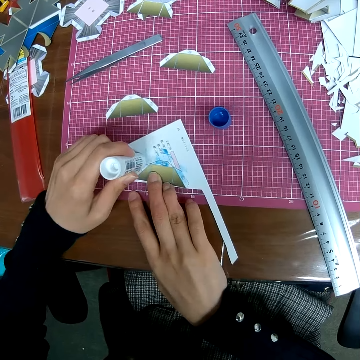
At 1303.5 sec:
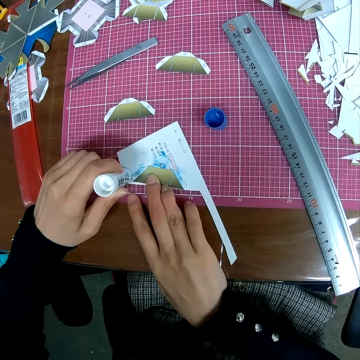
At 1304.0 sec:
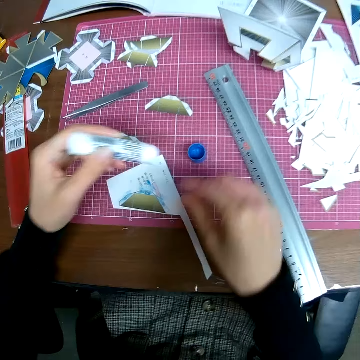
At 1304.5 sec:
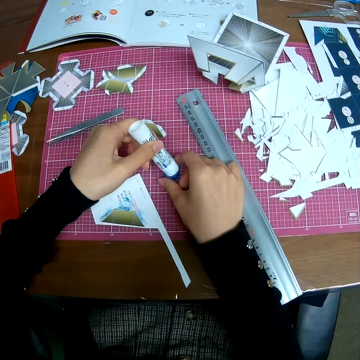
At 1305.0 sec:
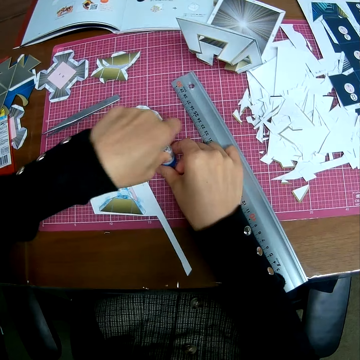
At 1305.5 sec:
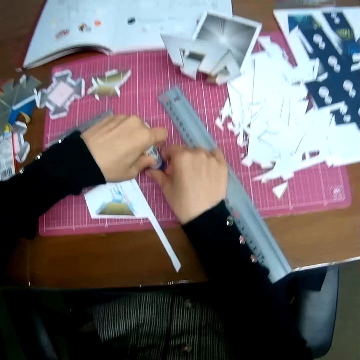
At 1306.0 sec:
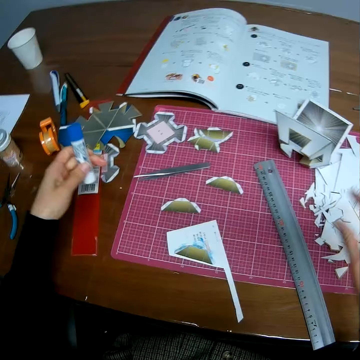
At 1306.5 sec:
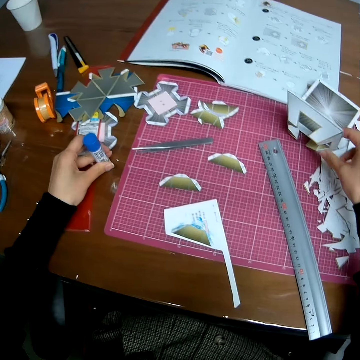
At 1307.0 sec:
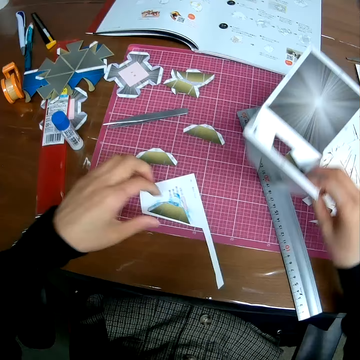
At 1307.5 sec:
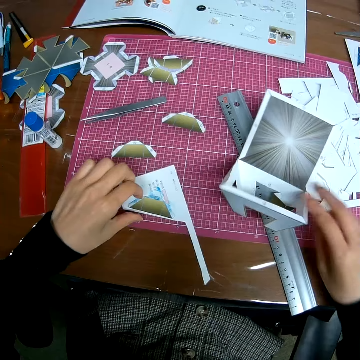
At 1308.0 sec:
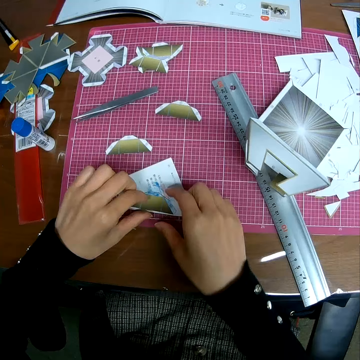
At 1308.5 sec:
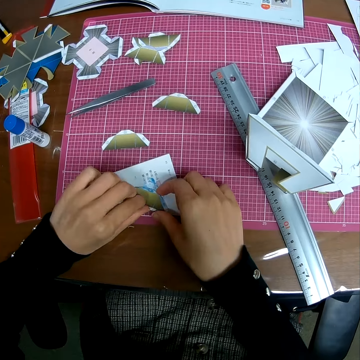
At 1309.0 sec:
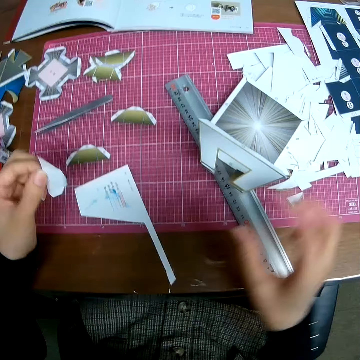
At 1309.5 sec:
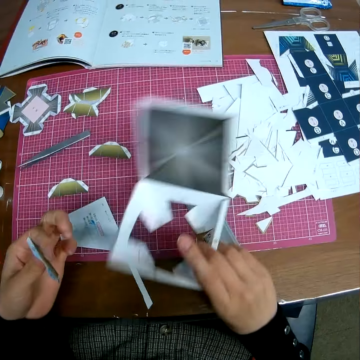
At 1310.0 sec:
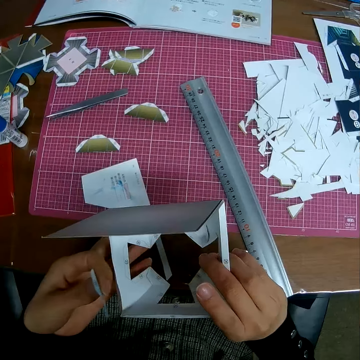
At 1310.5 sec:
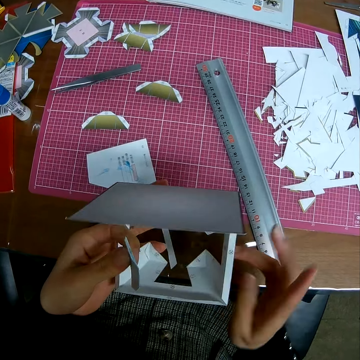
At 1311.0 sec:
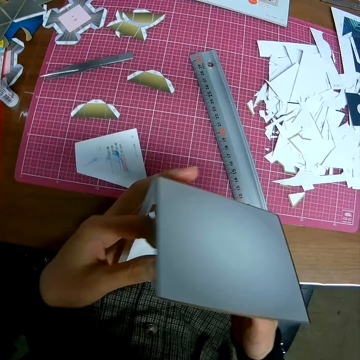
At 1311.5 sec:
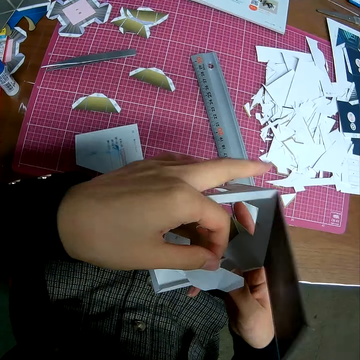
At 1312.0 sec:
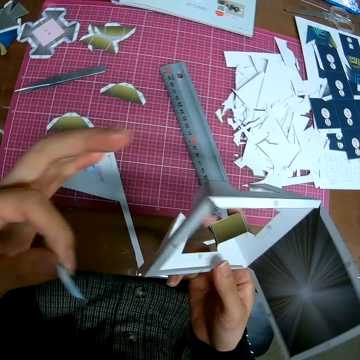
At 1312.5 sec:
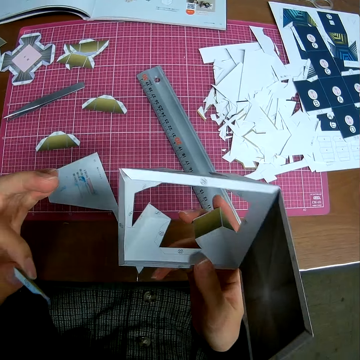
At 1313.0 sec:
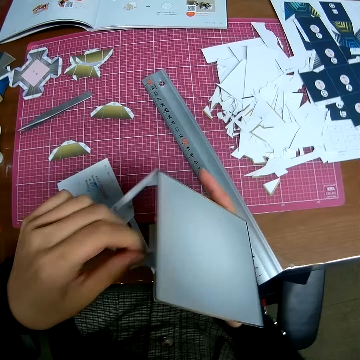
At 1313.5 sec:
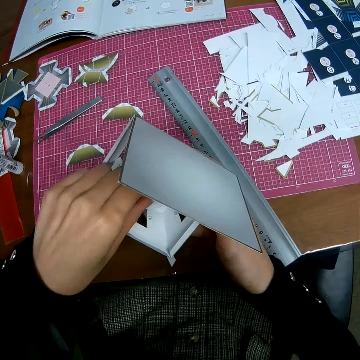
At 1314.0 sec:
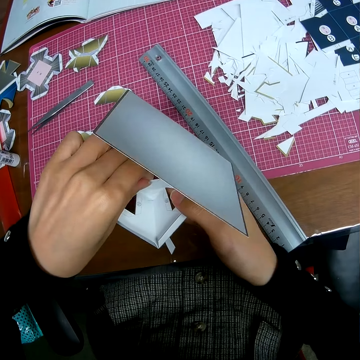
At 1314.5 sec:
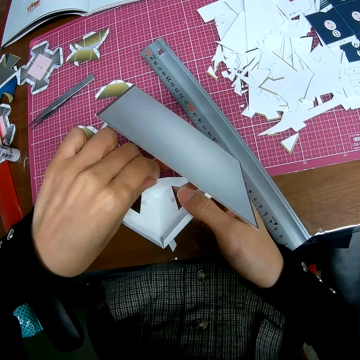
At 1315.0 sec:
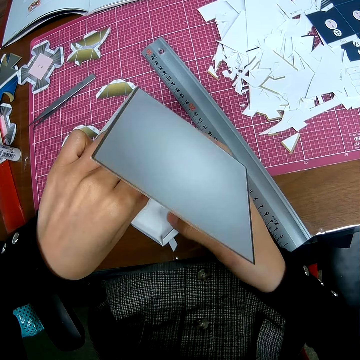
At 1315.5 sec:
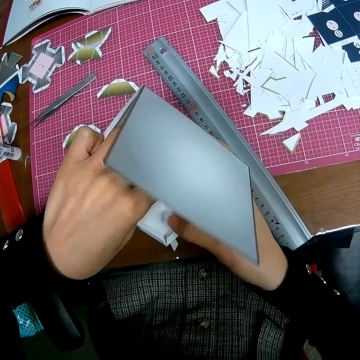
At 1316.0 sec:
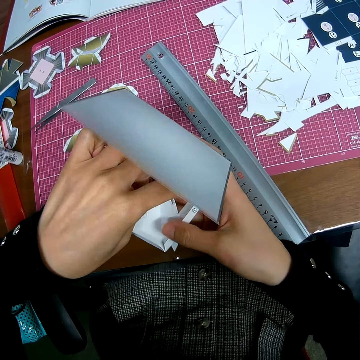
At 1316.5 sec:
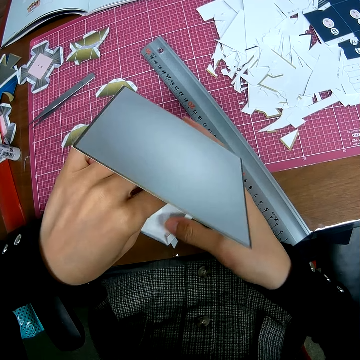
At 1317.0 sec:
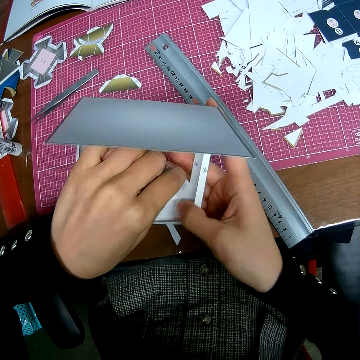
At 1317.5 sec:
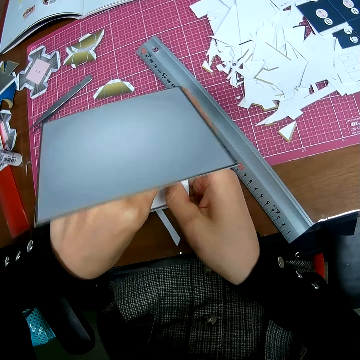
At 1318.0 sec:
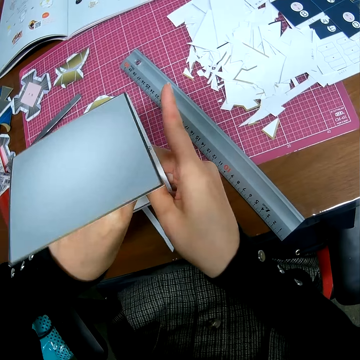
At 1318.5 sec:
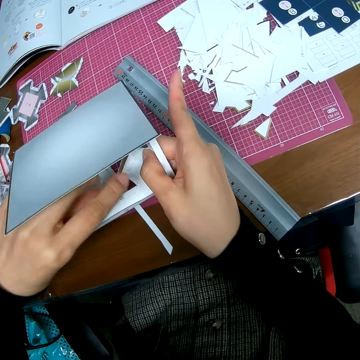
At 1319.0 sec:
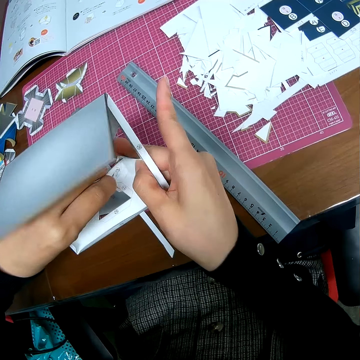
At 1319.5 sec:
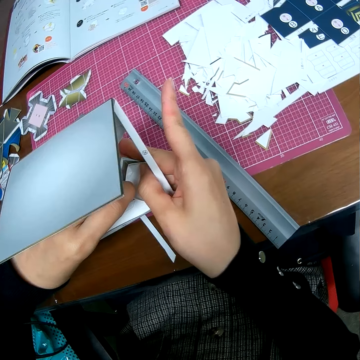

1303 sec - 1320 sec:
The camera wearer picks up the cover of the marker on the self-healing cutting mat. He covers the marker on the self-healing cutting mat. He seals the glue. He drops the marker on the table. He places the glue on the table. He picks up the paper craft on the self-healing cutting mat. He puts the paper craft on the table. He takes the glued paper. He adjusts the piece of paper craft on the self-healing cutting mat. He grabs the paper craft in hand and holds the paper craft in hand. He fixes a paper onto the paper craft. He puts the piece of paper craft inside the paper craft in his hand.

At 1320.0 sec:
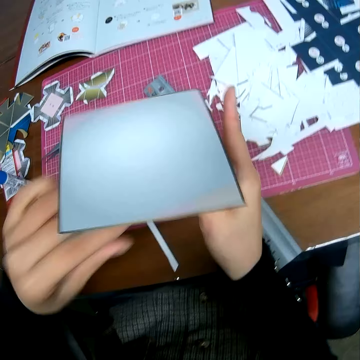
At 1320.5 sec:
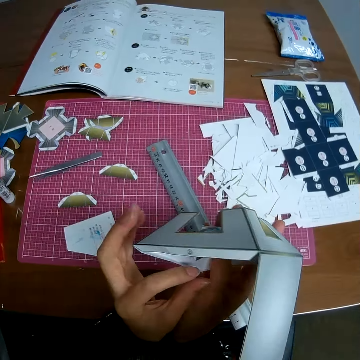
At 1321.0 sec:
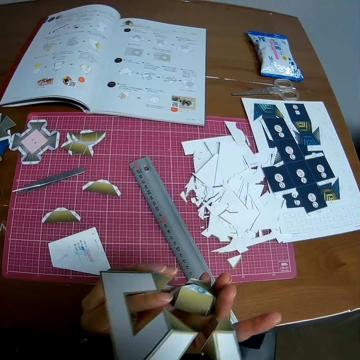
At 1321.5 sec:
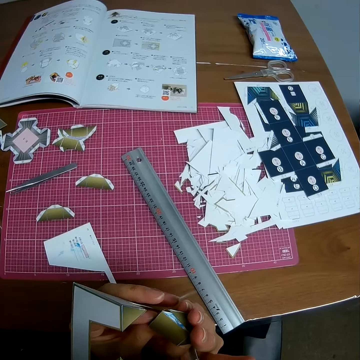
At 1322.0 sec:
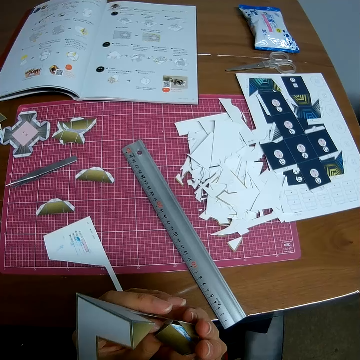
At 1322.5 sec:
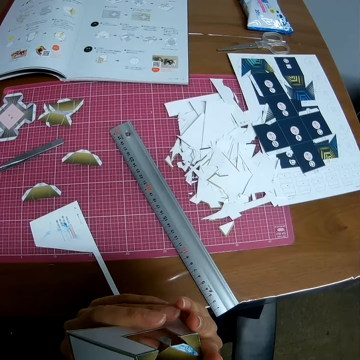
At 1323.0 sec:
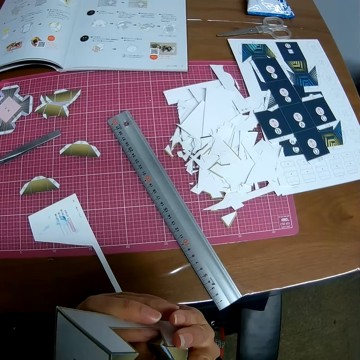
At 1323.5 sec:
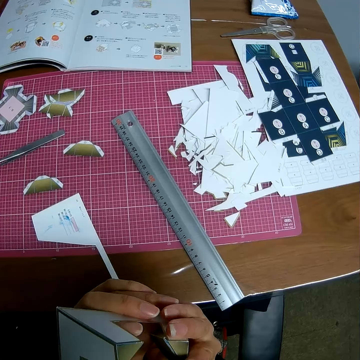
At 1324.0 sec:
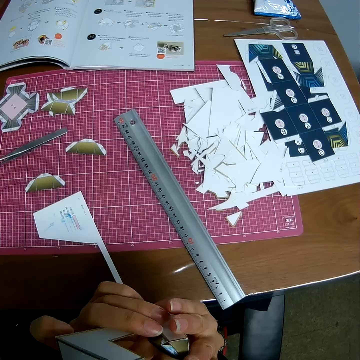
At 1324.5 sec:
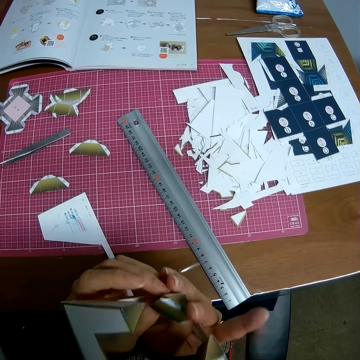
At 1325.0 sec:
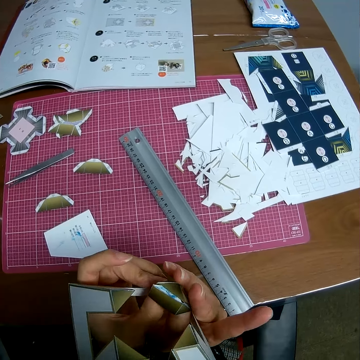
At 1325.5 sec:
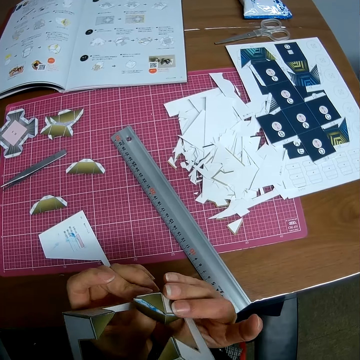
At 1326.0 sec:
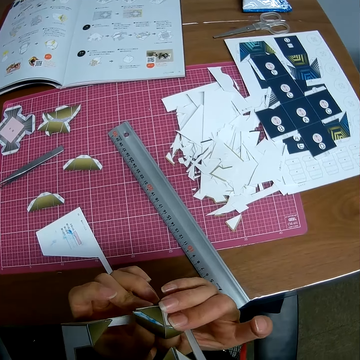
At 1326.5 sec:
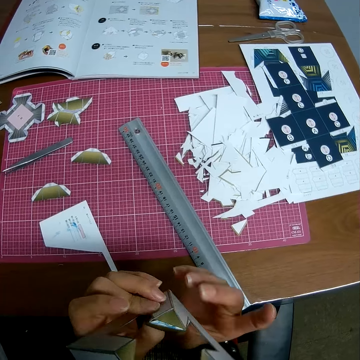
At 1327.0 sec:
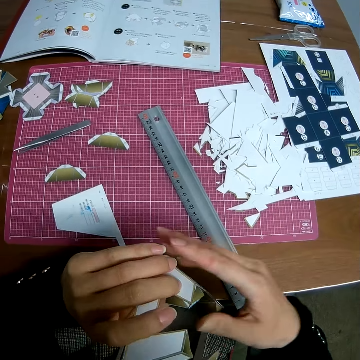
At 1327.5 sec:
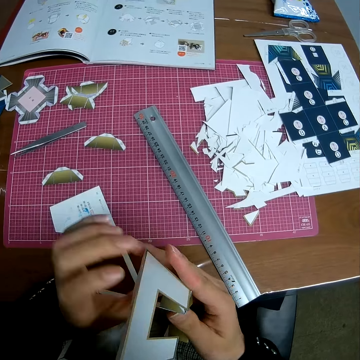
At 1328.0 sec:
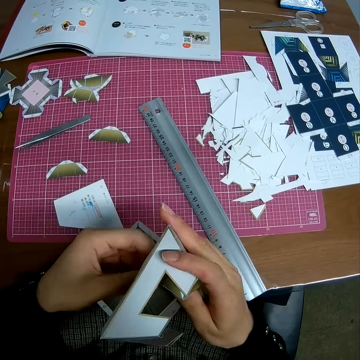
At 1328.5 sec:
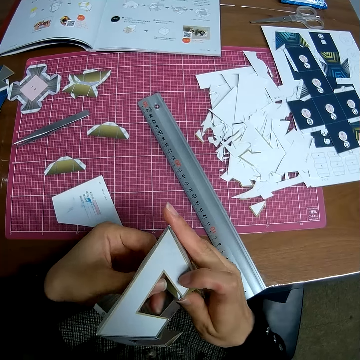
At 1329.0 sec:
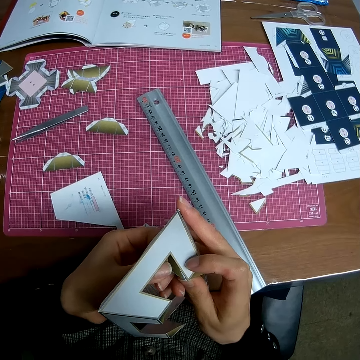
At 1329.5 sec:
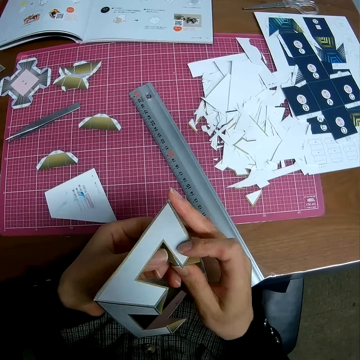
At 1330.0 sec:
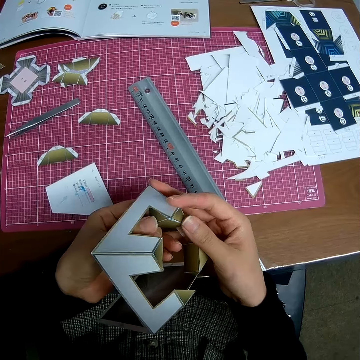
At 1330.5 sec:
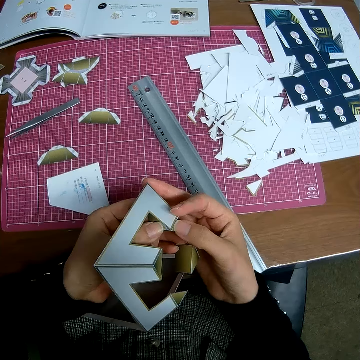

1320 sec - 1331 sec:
The camera wearer adjusts the paper craft in his hand.

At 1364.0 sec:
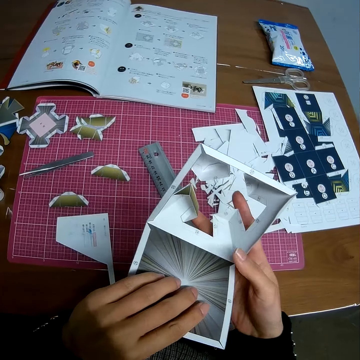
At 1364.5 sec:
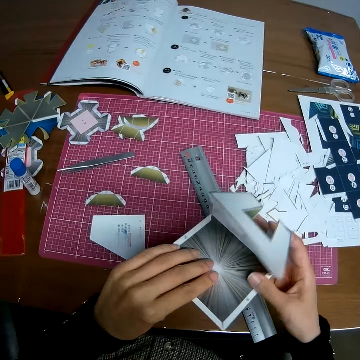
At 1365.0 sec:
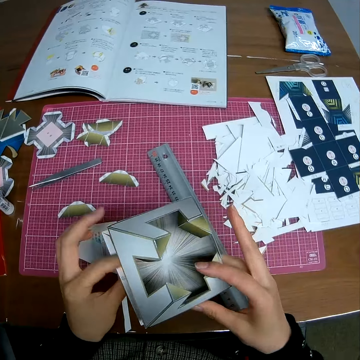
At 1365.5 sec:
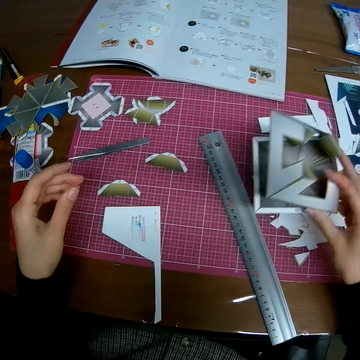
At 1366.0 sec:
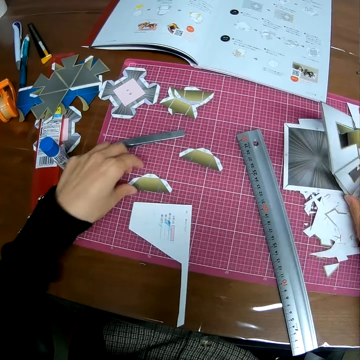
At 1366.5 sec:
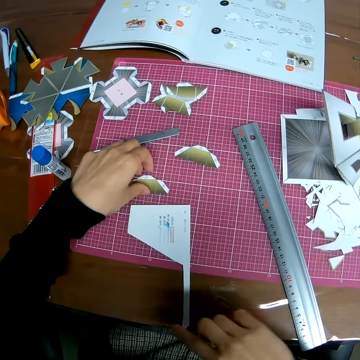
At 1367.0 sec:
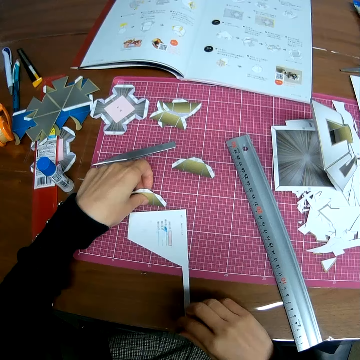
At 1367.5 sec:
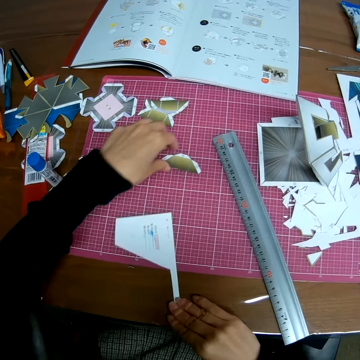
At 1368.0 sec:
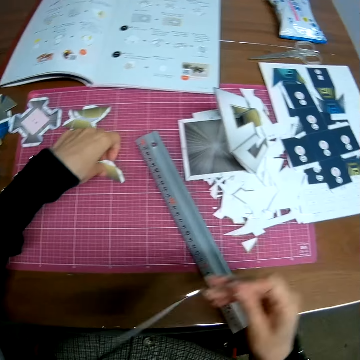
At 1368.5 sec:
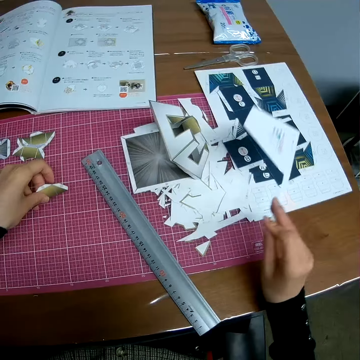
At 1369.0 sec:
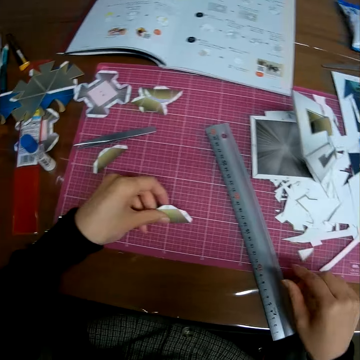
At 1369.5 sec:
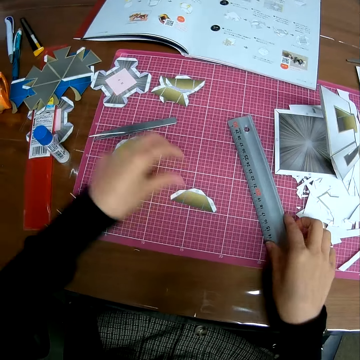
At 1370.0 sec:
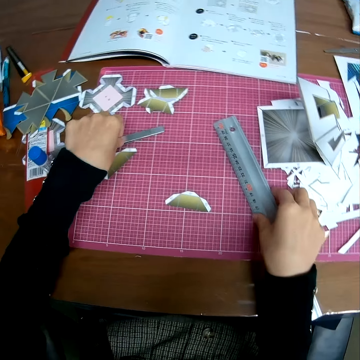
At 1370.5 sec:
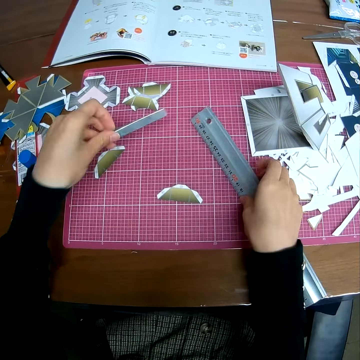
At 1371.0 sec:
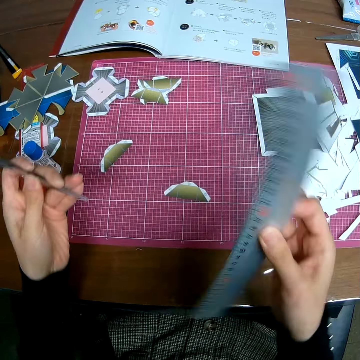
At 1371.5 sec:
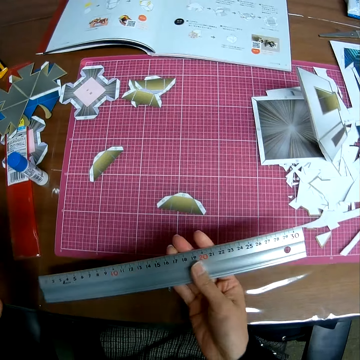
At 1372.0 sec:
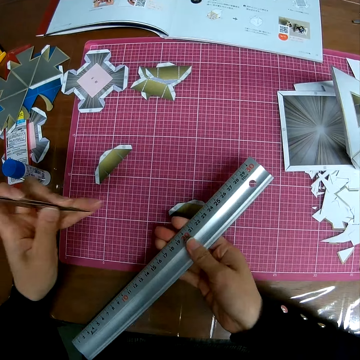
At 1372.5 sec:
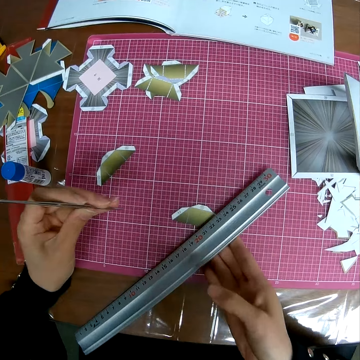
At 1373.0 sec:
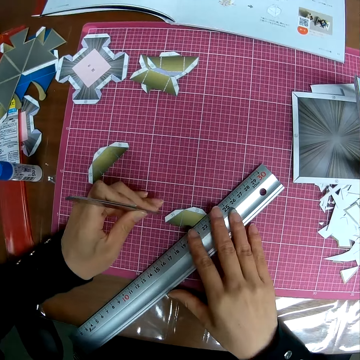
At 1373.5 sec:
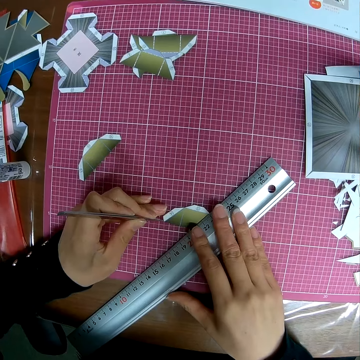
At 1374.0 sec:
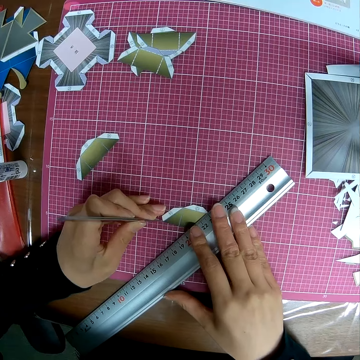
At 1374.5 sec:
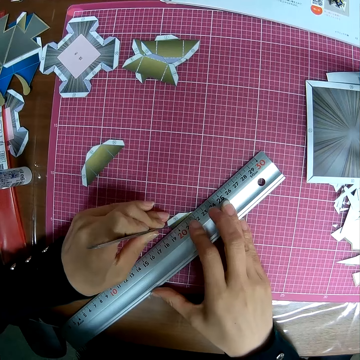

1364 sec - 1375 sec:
The camera wearer drops the papercraft on the table. She moves a papercraft piece on the table with her left hand. She picks up the papercraft sheet from the table with her right hand. She picks up another papercraft piece from the table with her left hand. She drops the papercraft sheet on the right side of the table. She drops the papercraft piece on the table. She picks up a ruler from the table. She picks up an object picker from the table. She places the ruler on the papercraft piece on the table. She uses the object picker to draw a line on the papercraft piece.
